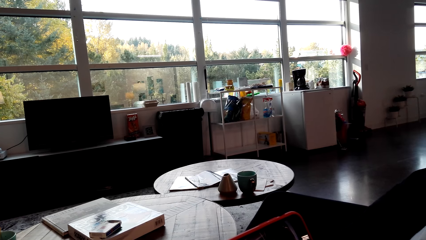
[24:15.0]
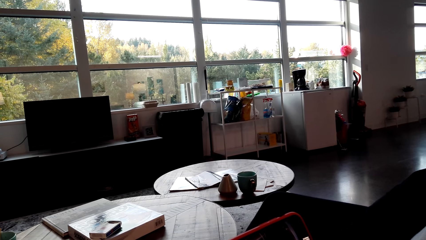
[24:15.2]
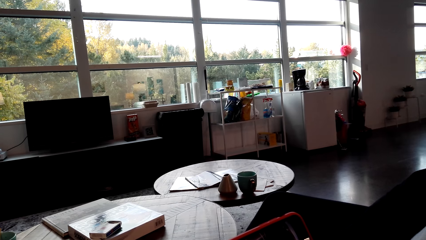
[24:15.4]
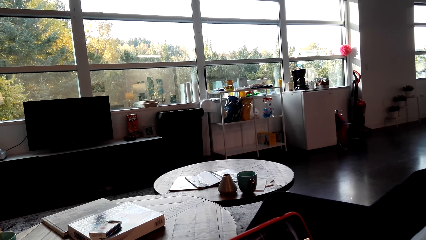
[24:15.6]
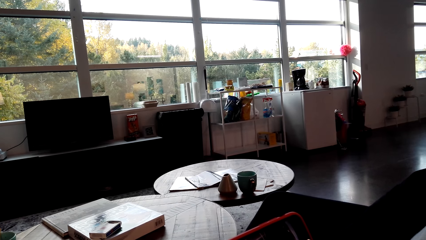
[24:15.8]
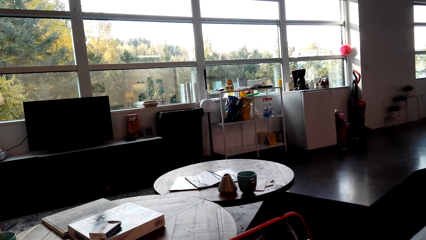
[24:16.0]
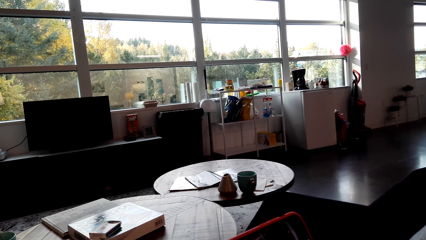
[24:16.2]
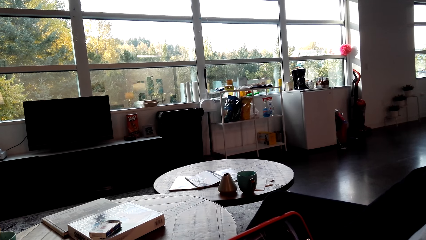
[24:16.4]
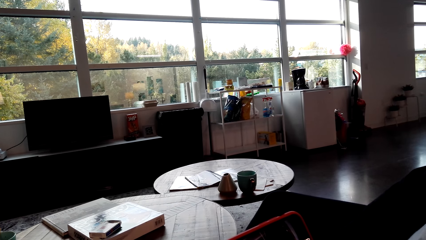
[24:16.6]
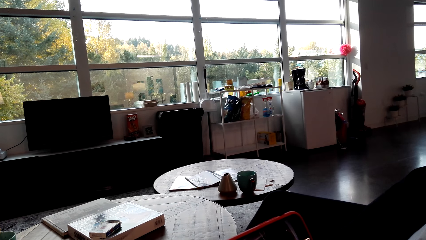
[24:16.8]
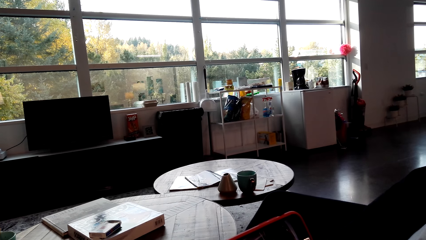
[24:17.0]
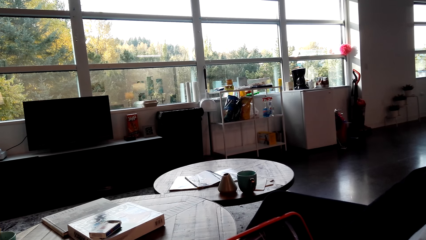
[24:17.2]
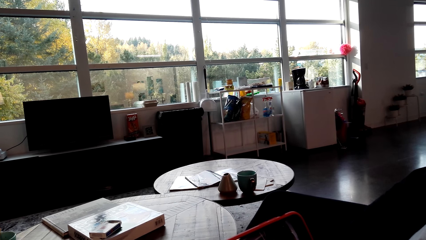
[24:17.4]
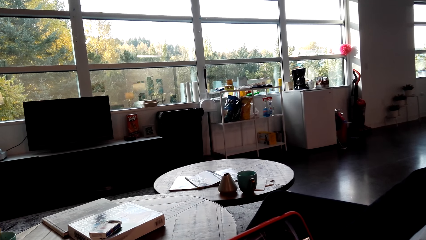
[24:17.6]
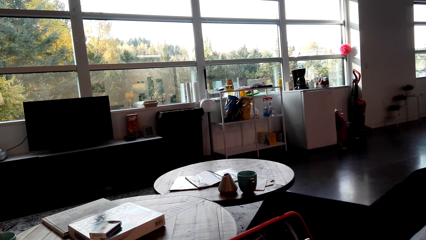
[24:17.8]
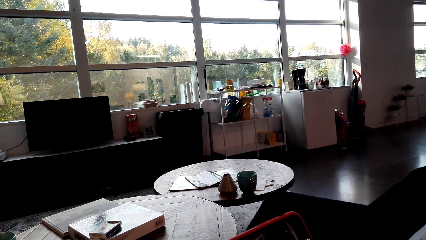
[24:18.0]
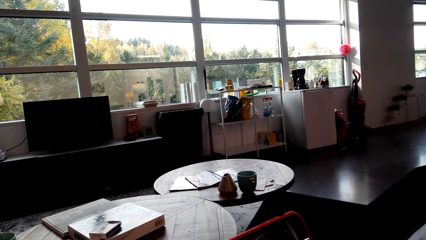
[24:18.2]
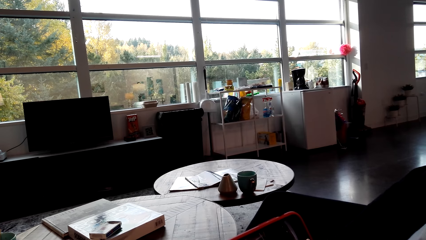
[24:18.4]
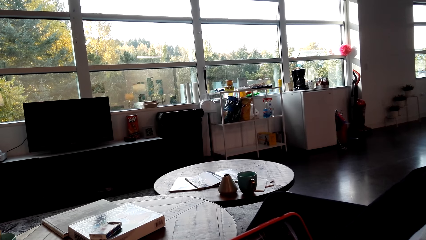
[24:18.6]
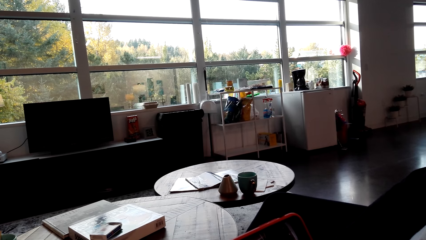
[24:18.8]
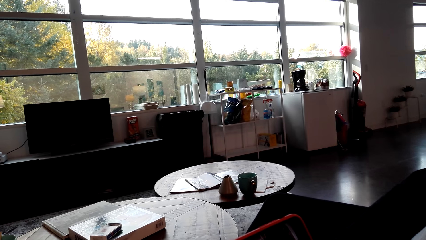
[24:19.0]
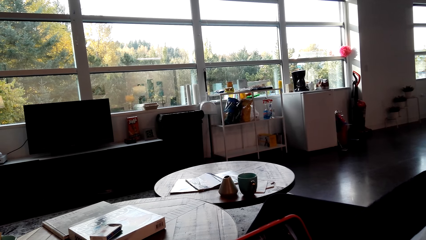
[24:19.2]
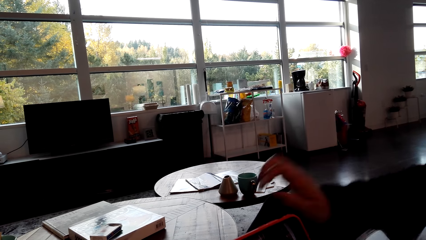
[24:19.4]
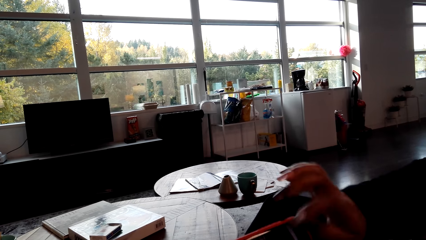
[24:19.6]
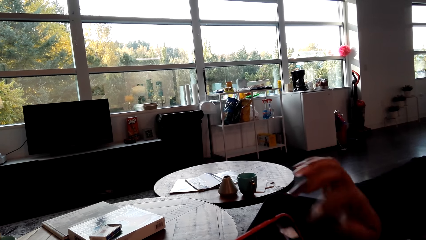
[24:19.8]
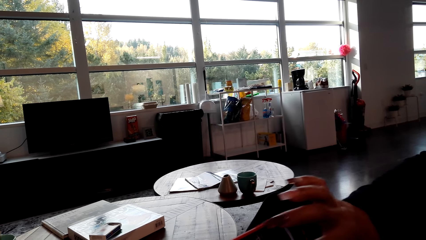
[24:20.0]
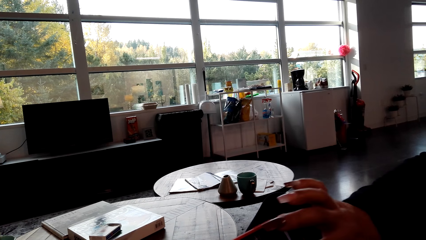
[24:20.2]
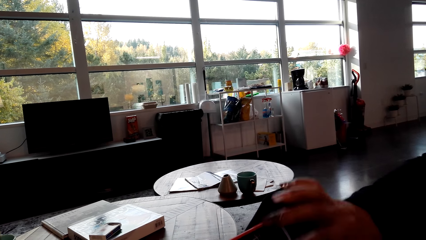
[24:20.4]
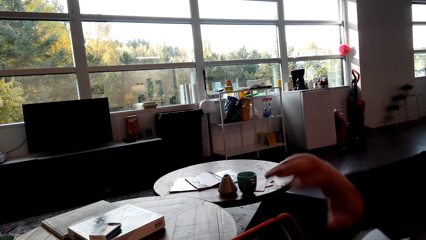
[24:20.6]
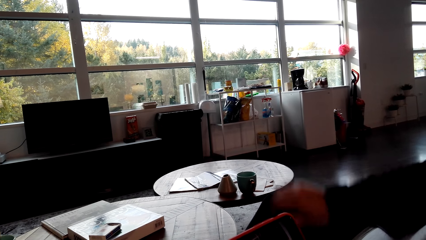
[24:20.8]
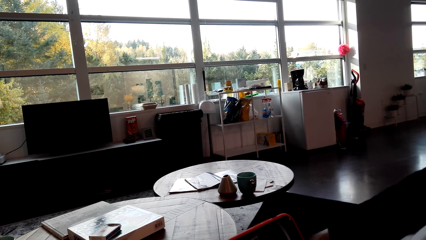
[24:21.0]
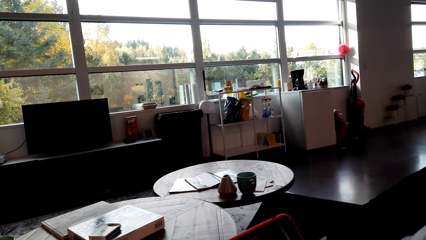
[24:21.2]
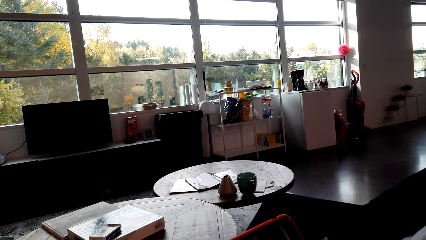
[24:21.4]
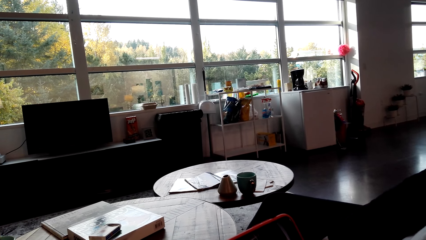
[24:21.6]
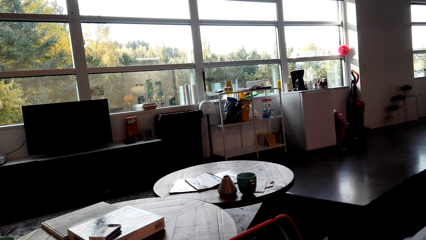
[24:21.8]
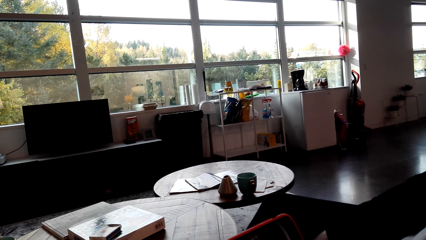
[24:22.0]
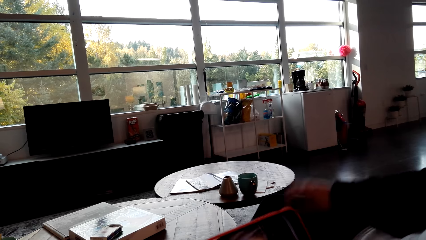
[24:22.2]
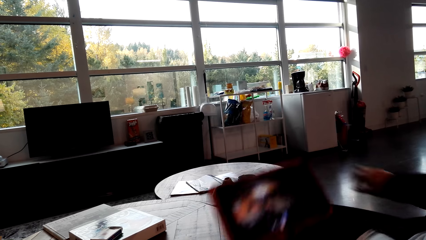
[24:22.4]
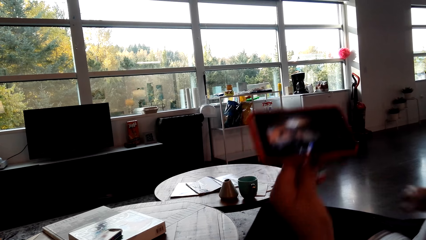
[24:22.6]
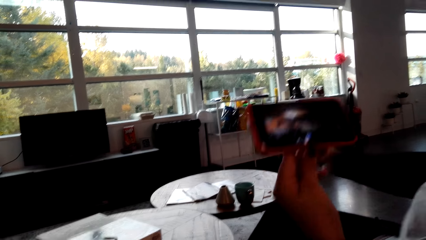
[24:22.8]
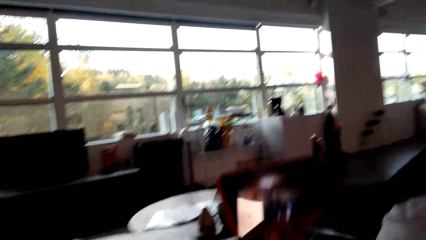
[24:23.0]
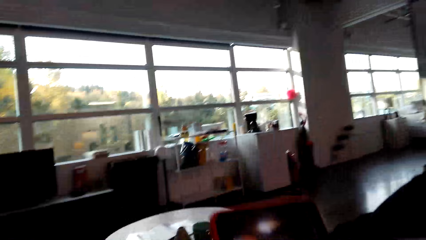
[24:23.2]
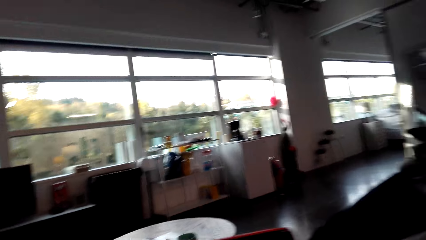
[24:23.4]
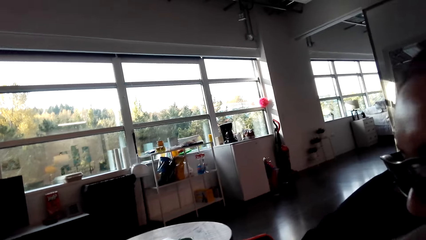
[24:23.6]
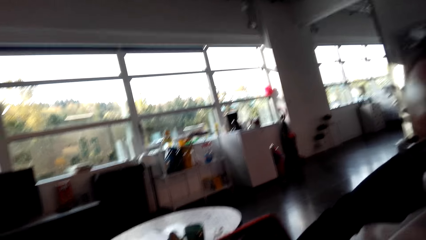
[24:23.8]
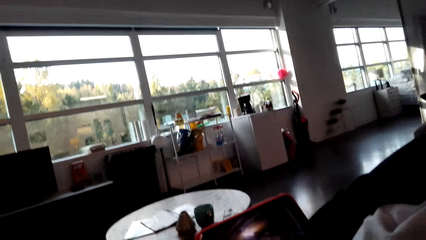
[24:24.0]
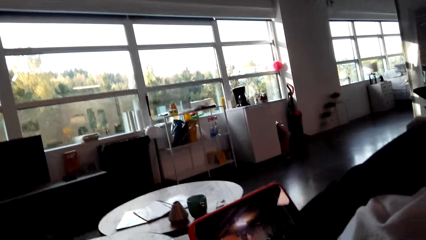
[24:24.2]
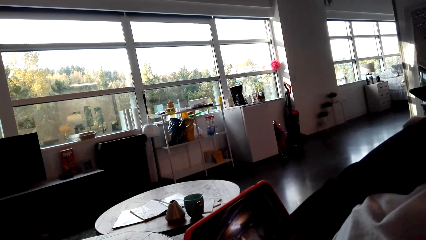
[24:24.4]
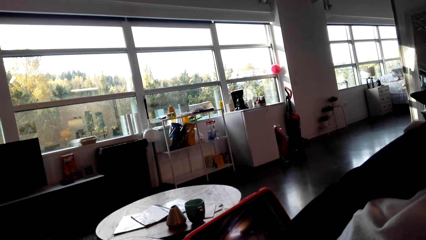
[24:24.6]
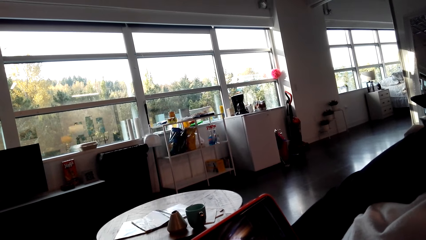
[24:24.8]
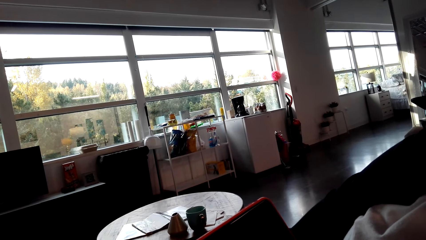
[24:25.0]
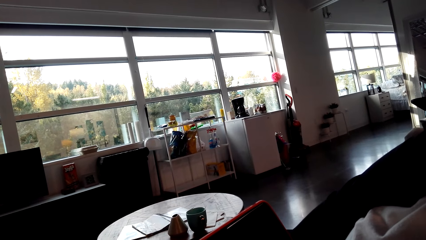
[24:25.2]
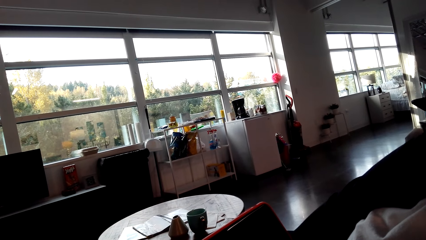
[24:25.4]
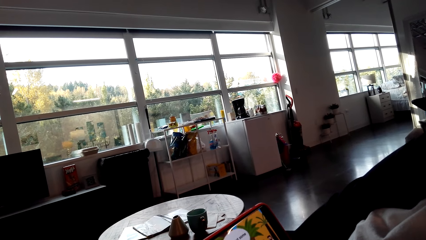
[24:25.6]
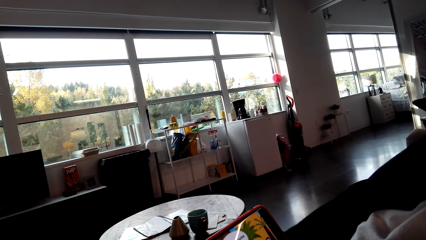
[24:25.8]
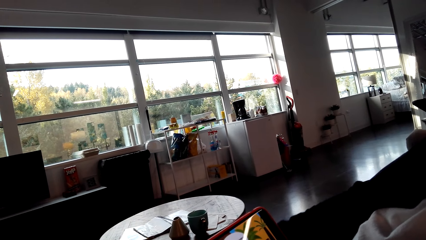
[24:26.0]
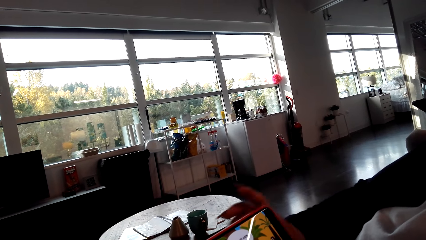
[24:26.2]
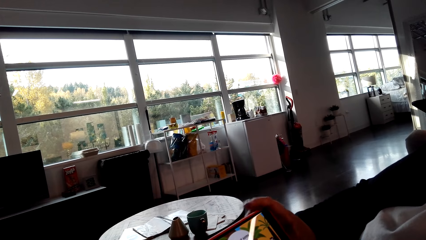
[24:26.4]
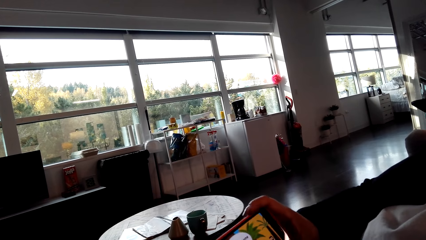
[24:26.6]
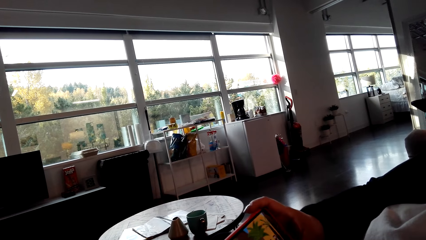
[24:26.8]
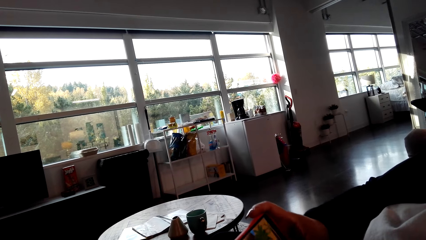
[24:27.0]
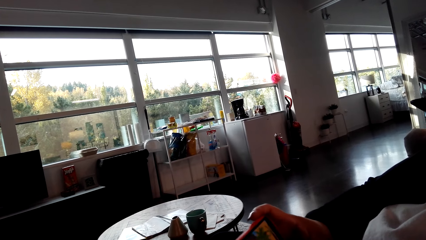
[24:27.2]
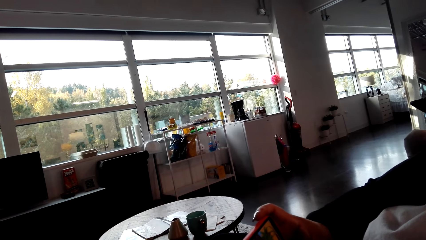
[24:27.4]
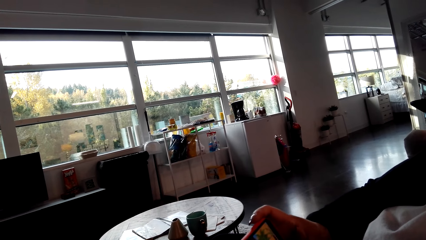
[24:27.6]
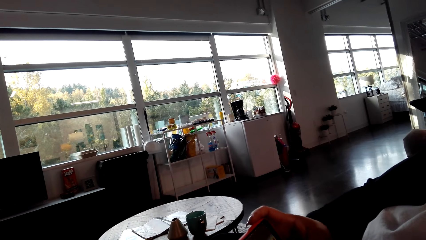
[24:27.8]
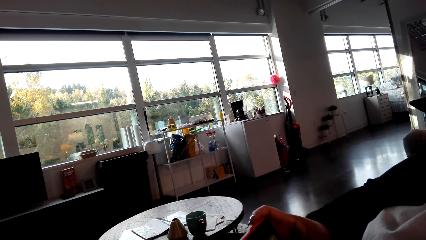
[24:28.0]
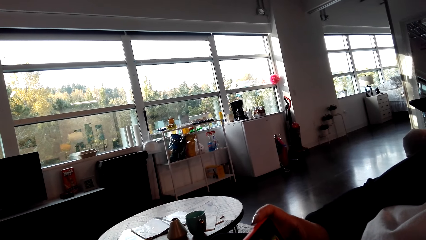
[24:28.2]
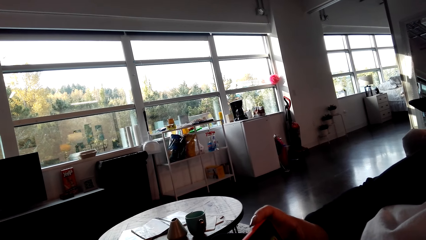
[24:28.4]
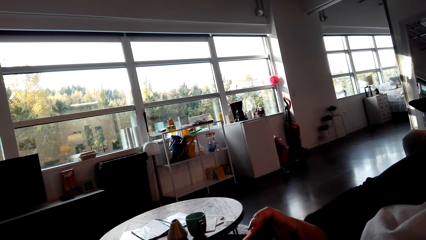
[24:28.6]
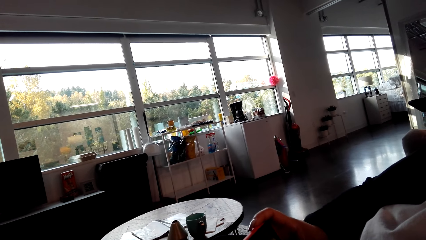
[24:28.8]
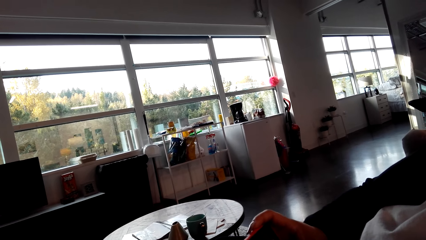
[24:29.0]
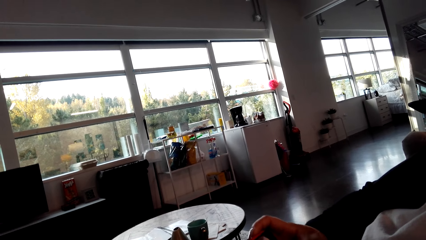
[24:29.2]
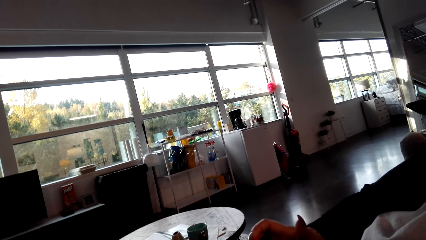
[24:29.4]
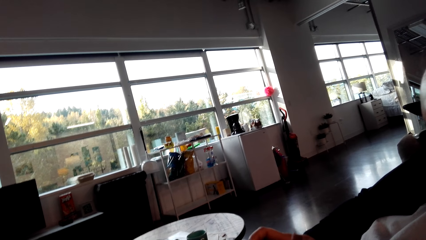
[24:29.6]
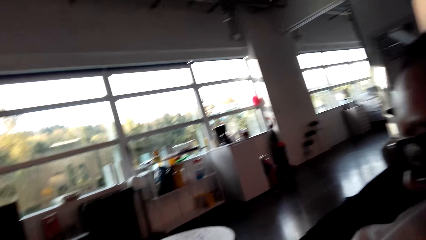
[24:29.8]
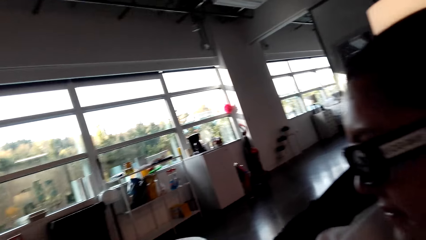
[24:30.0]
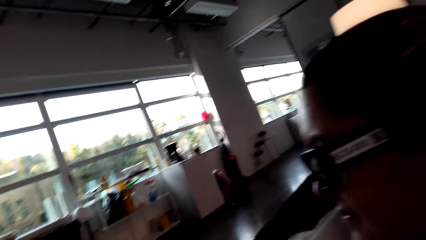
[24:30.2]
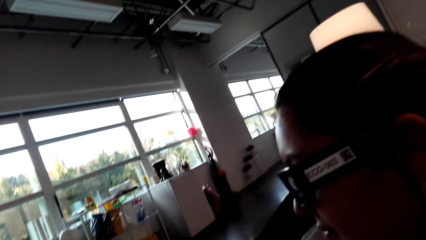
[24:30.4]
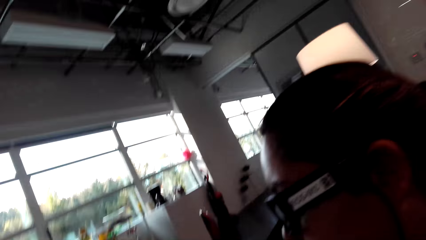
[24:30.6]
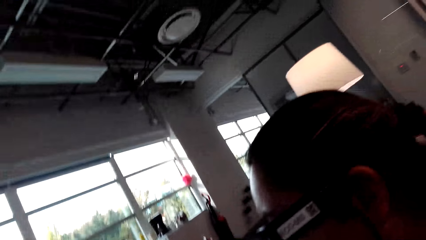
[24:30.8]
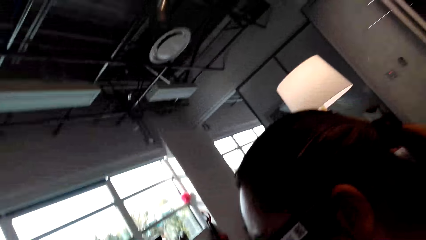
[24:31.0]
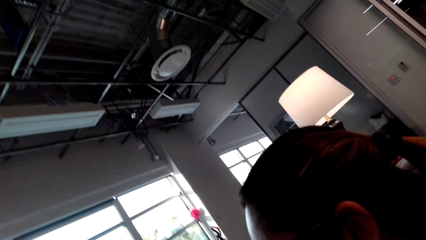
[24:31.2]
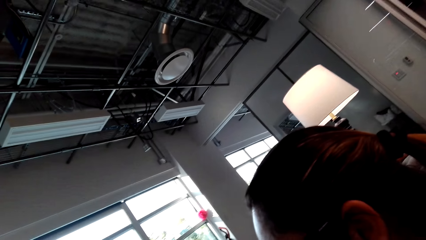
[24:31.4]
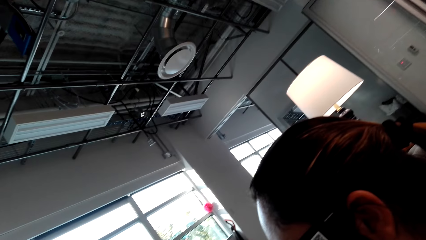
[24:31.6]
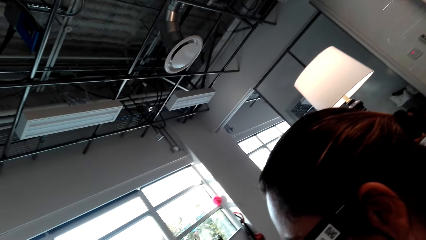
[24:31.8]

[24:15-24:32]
A person touches the phone screen. The camera wearer moves the phone. The person holds the phone. The camera wearer moves his head.
